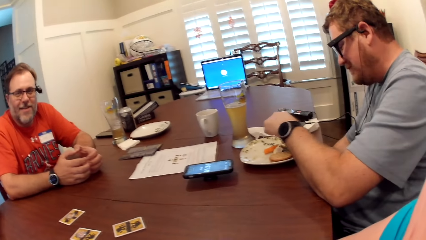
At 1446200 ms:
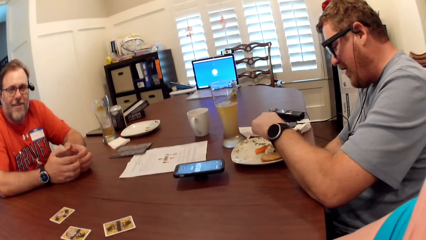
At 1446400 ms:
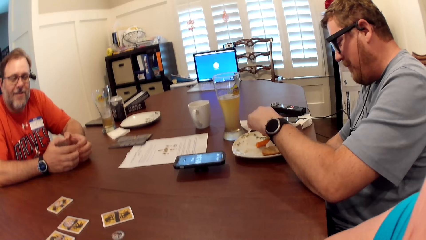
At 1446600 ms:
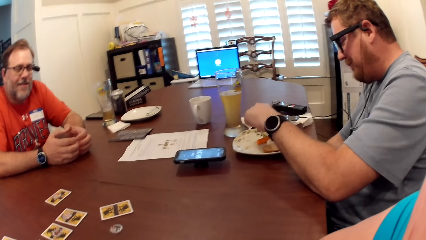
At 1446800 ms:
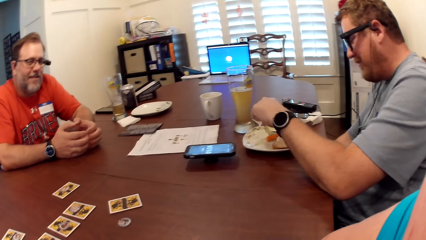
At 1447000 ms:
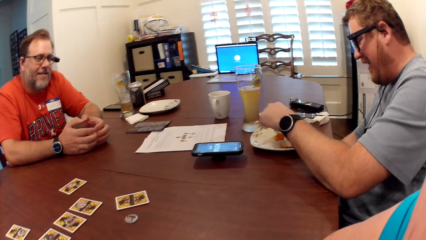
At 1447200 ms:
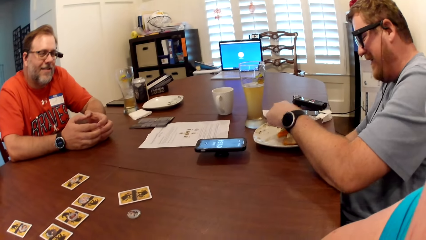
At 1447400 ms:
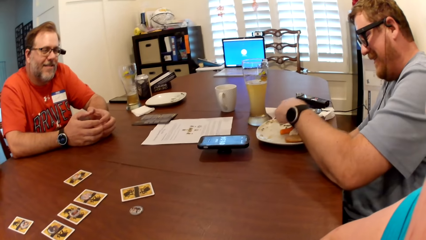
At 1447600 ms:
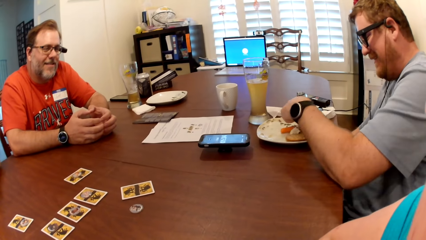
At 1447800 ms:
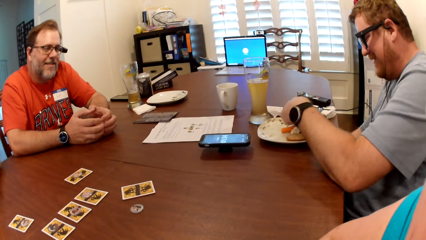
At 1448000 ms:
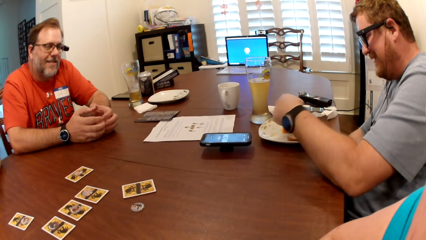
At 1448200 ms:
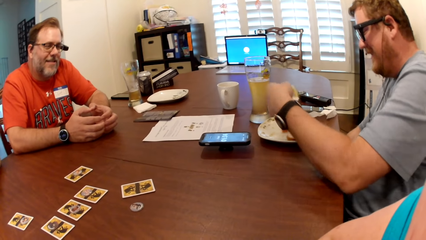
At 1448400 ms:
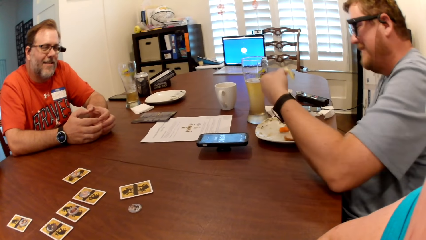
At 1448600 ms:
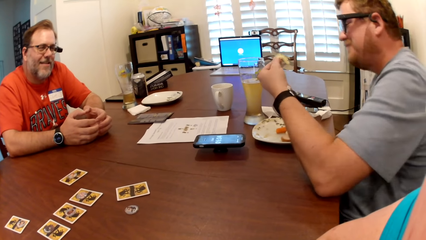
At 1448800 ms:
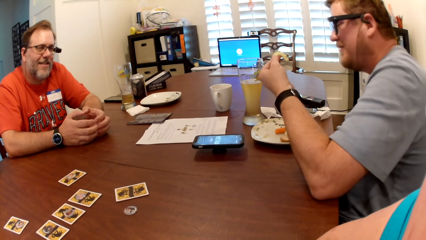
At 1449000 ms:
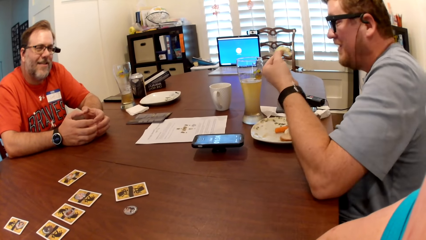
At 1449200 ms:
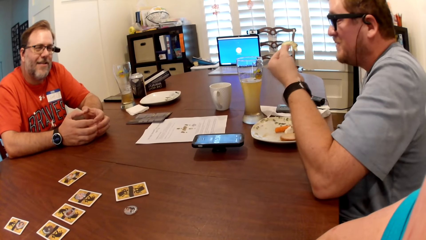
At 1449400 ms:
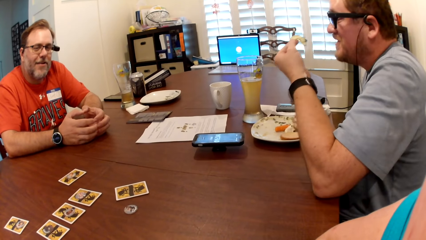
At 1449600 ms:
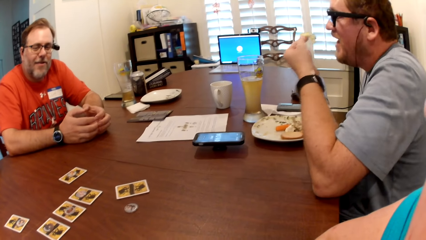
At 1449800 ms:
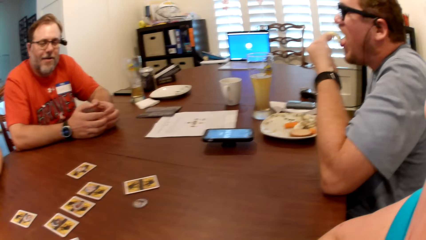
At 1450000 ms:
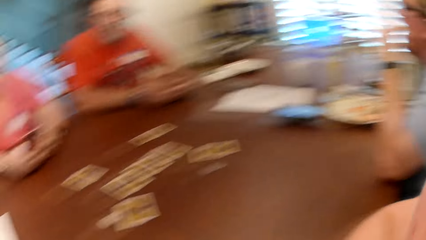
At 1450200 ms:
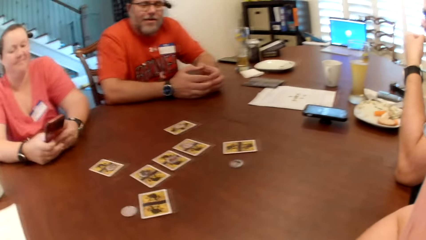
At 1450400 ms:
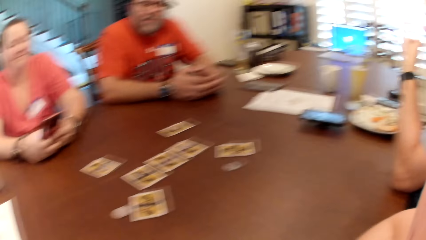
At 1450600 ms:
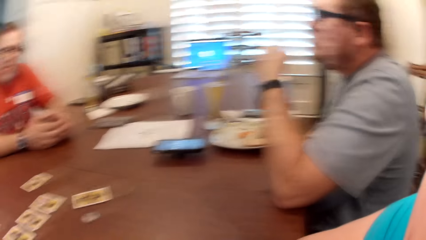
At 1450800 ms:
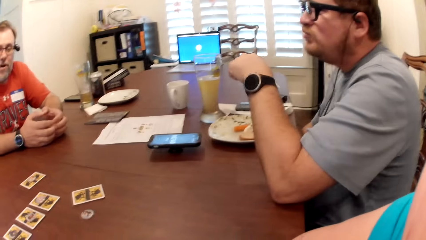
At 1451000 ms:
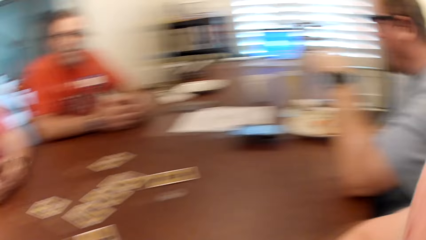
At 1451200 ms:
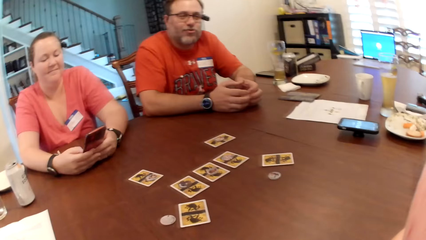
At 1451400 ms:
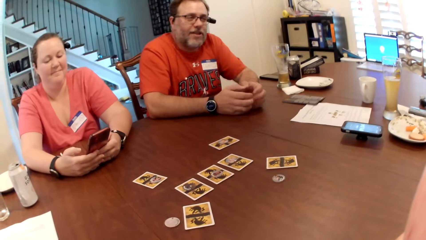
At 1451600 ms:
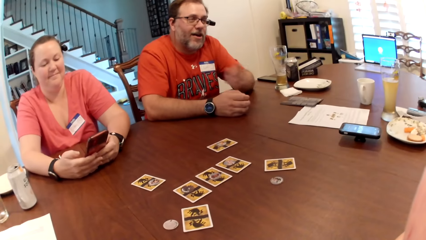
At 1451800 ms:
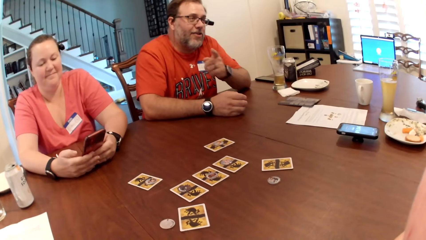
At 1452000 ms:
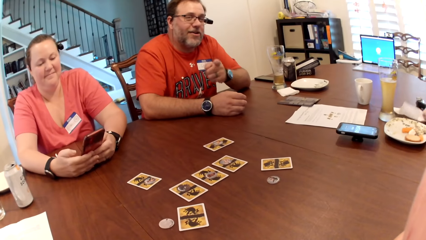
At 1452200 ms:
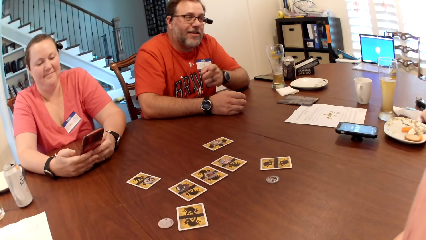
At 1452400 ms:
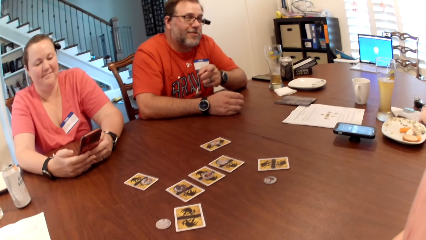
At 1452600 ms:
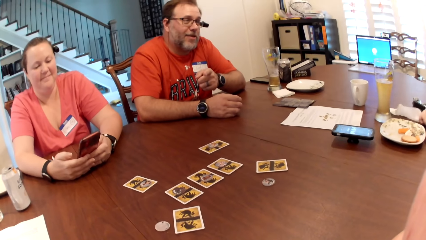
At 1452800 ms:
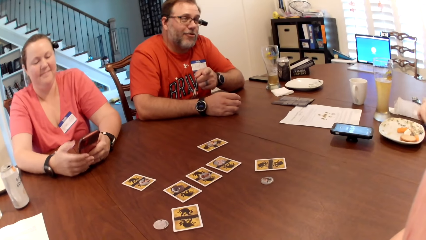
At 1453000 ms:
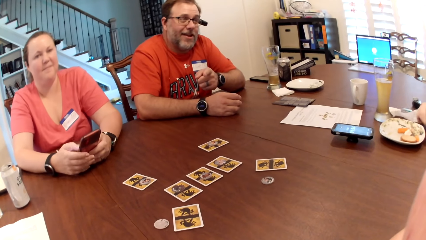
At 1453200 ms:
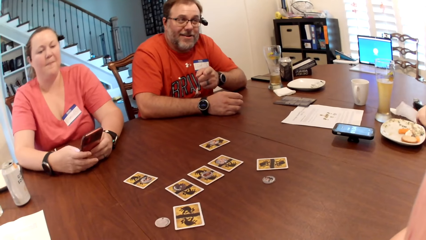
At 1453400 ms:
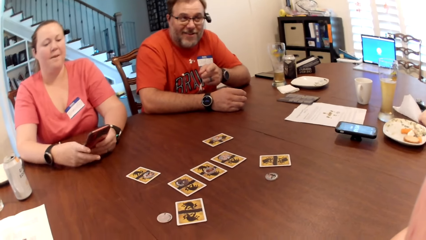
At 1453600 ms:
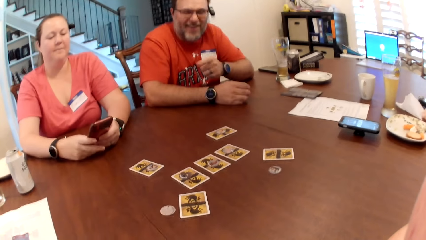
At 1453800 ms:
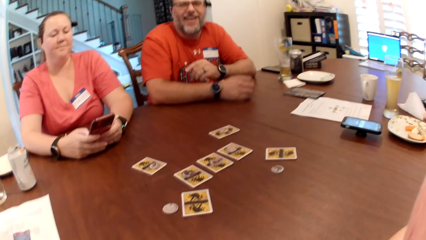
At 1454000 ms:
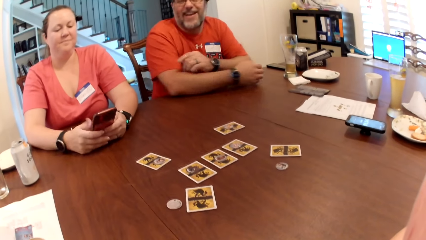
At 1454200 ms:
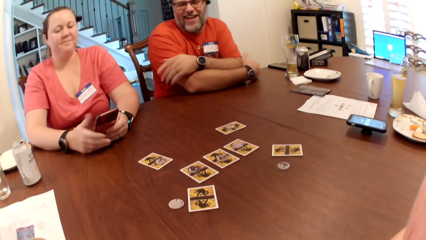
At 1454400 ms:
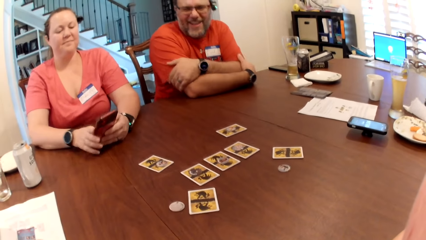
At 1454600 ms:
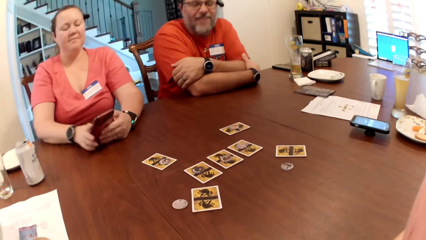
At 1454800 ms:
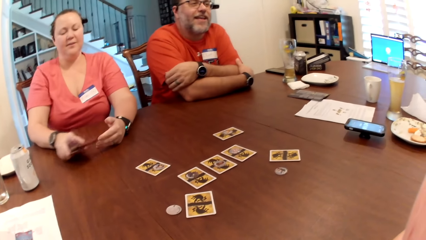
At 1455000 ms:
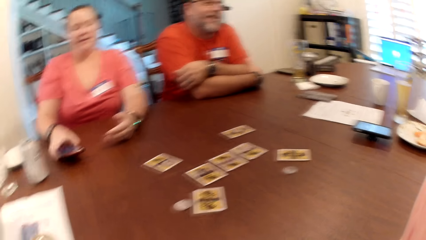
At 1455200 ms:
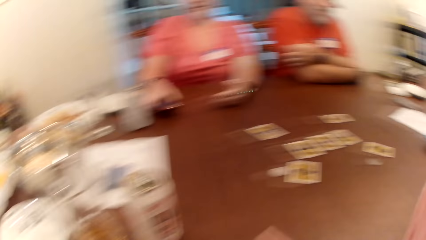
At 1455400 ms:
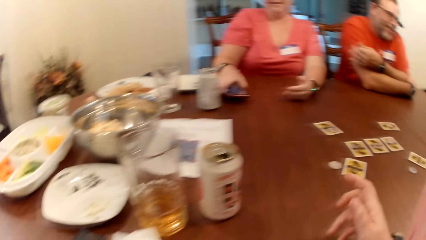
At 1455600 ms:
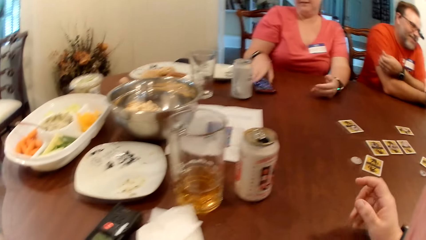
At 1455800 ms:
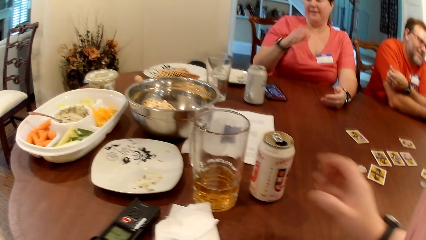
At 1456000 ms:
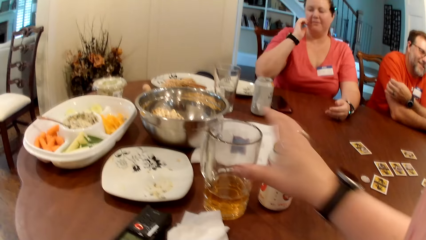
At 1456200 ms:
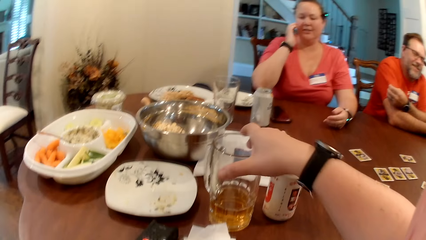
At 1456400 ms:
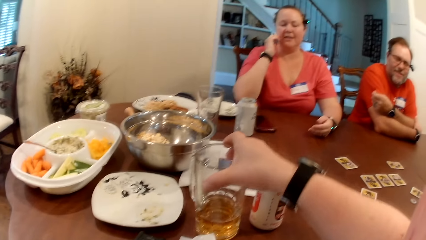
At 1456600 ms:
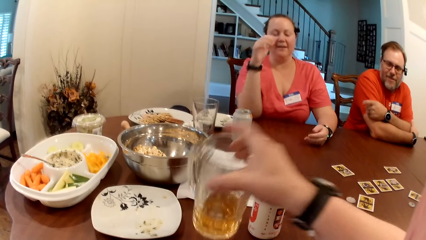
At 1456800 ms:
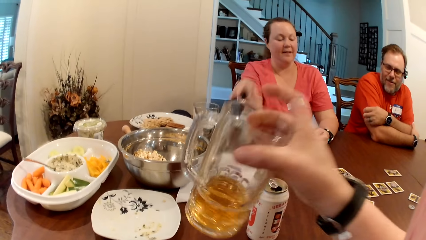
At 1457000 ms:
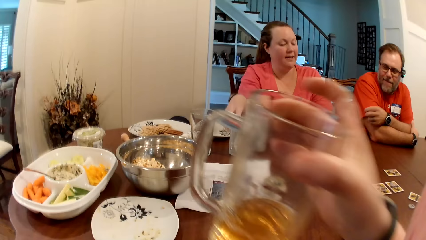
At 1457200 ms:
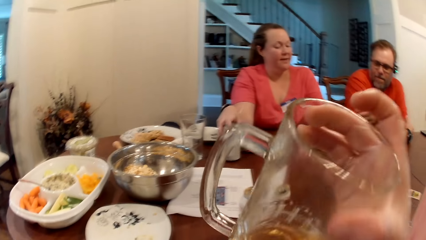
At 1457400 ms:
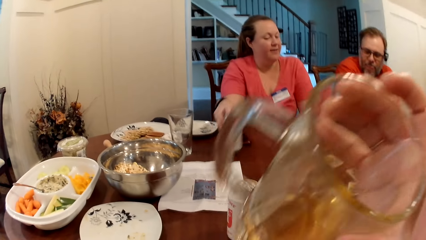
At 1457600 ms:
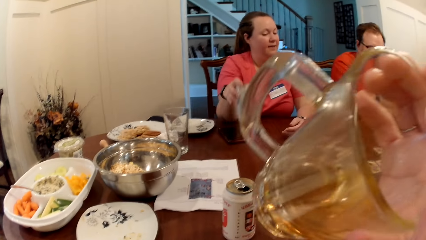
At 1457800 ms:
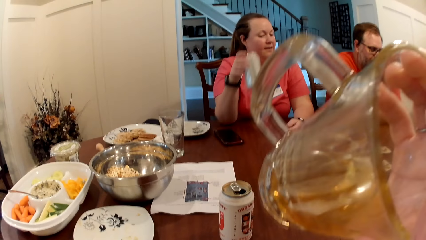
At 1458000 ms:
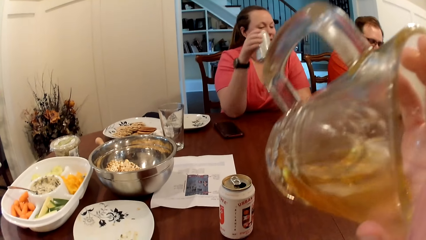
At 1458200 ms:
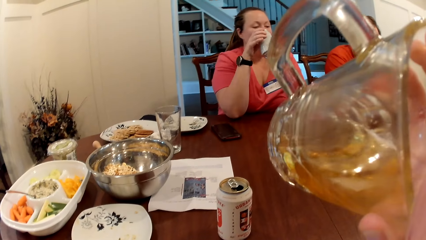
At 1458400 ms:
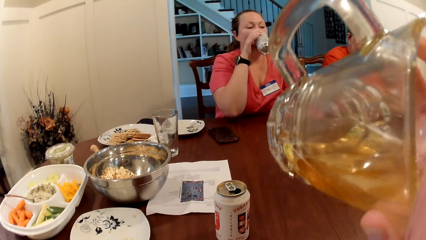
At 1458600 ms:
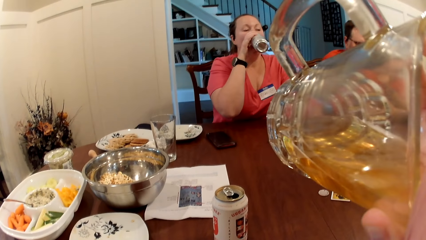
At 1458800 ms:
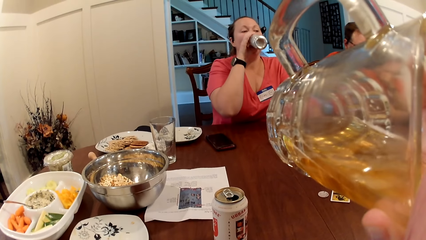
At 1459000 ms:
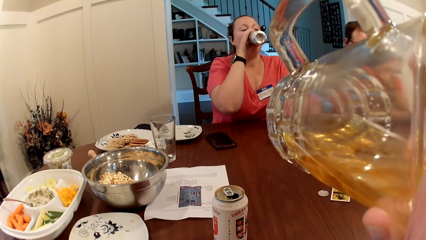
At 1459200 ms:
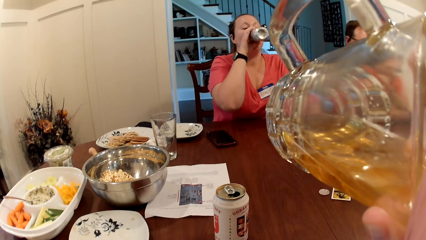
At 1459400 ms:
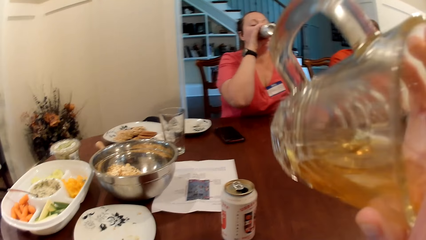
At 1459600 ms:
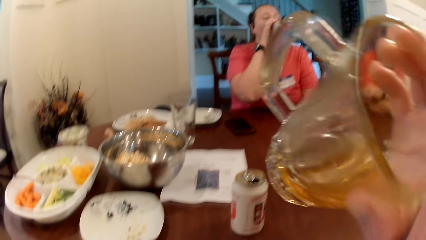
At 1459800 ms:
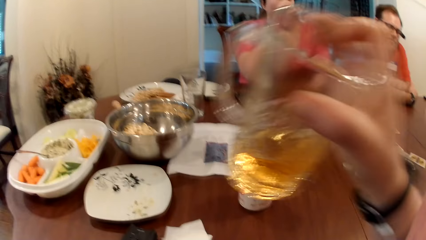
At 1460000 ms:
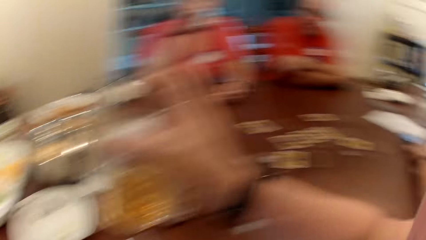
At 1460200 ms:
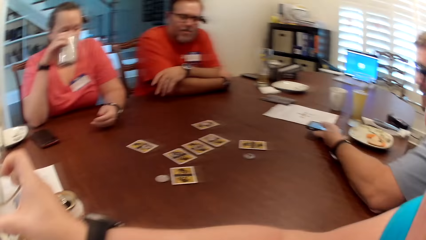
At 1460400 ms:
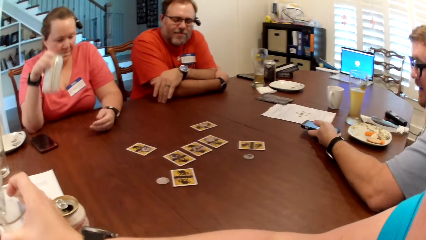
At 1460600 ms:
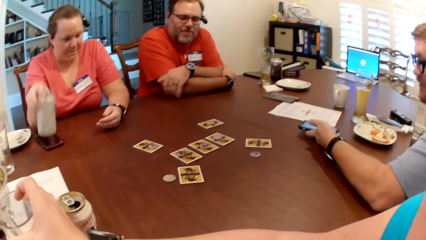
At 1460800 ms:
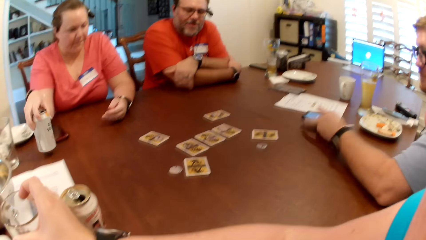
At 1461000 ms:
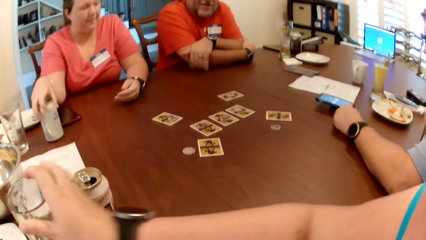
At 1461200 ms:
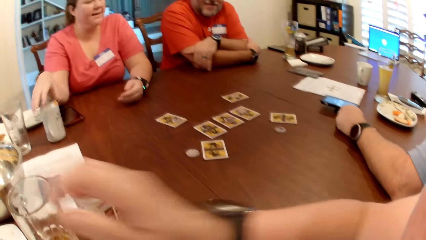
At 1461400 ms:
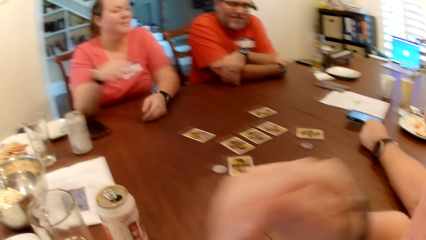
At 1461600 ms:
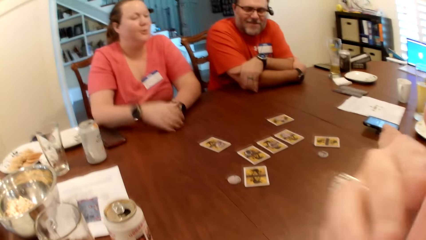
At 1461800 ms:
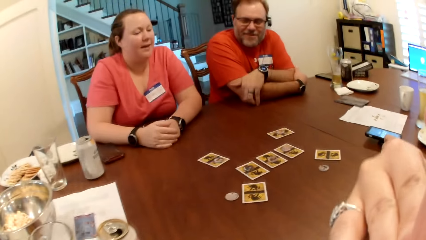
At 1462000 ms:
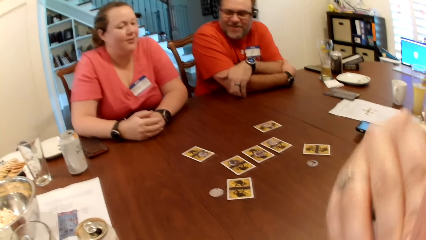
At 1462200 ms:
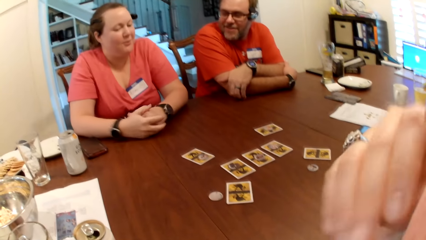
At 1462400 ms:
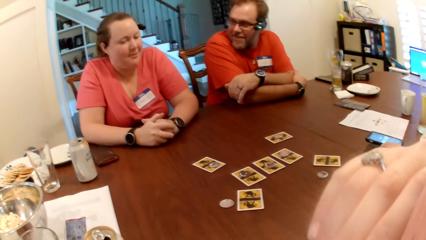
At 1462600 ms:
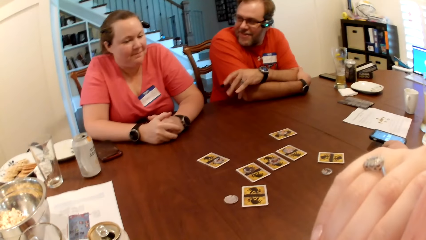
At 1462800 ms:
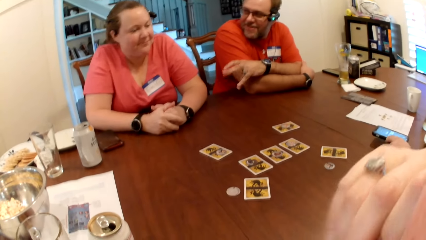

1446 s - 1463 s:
The camera wearer turns to the right. A man eats the food with his hand. The man cleans his left hand with a tissue paper on the table. A woman drops the phone on the table with her left hand. The camera wearer picks a cup of drink from the table with her left hand. The woman picks a canned drink on the table with her right hand. The camera wearer drinks from the cup in her right hand. The woman drinks from the canned drink in her right hand. The camera wearer drops the cup on the table with her right hand. The man drops the phone in his left hand on the table. The woman drops the canned drink on the table with her left hand.
